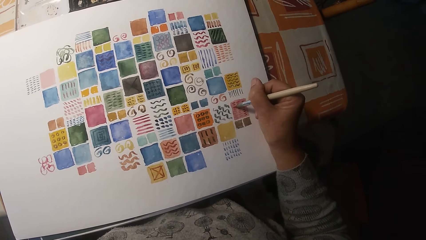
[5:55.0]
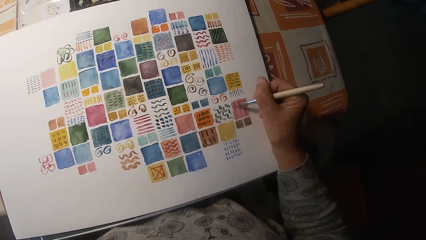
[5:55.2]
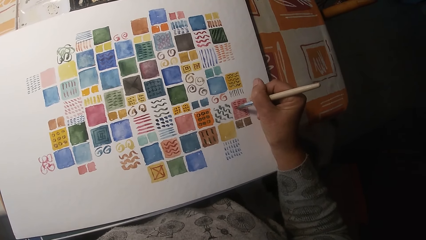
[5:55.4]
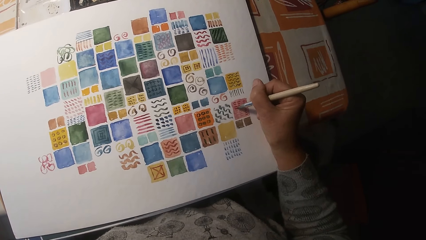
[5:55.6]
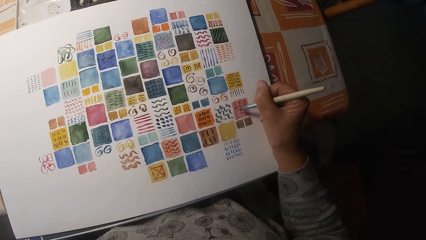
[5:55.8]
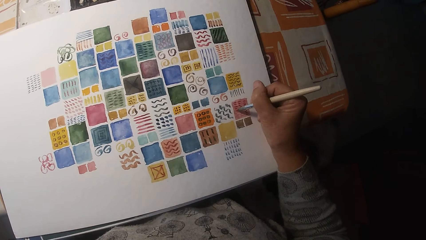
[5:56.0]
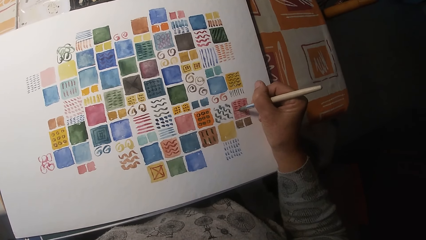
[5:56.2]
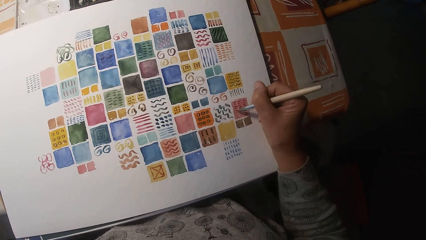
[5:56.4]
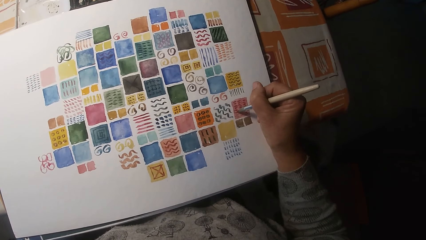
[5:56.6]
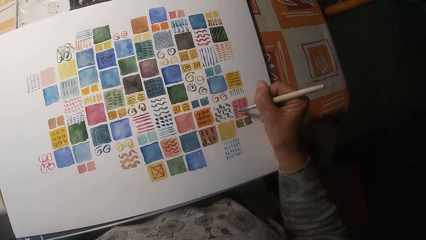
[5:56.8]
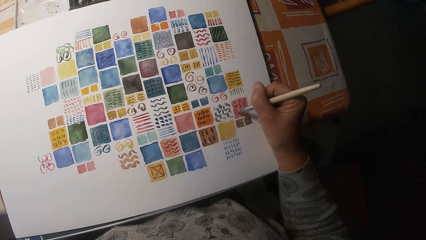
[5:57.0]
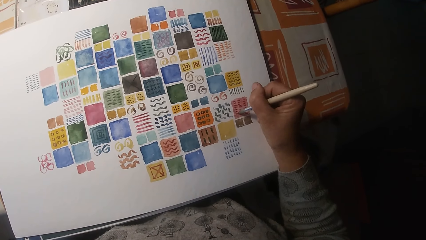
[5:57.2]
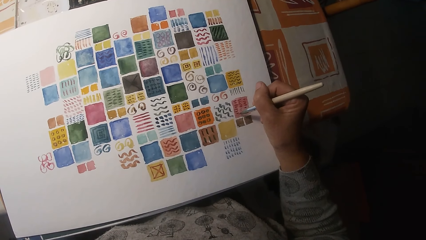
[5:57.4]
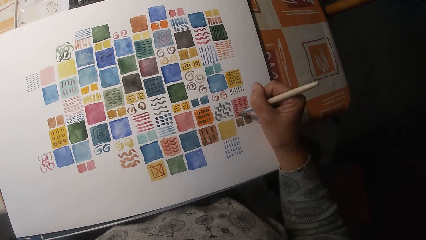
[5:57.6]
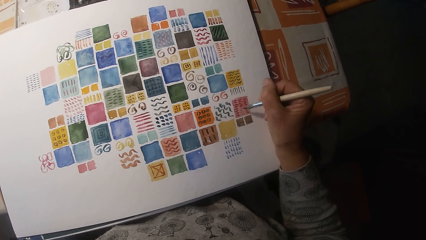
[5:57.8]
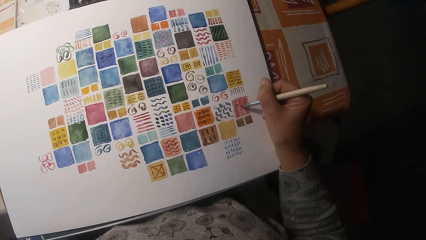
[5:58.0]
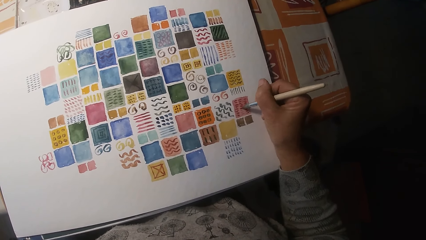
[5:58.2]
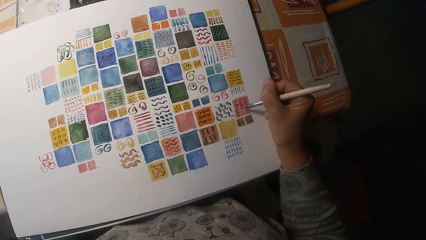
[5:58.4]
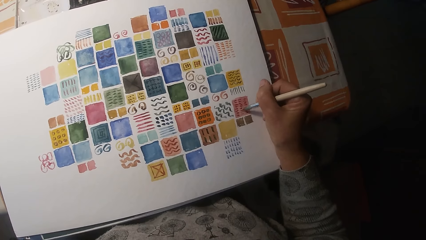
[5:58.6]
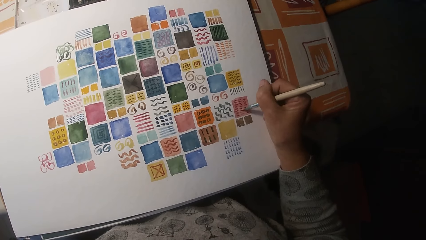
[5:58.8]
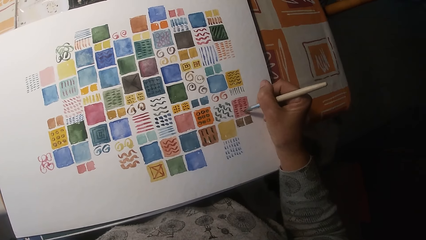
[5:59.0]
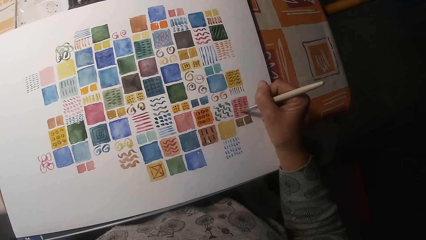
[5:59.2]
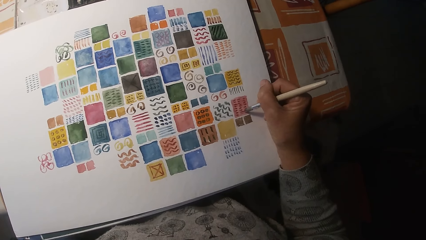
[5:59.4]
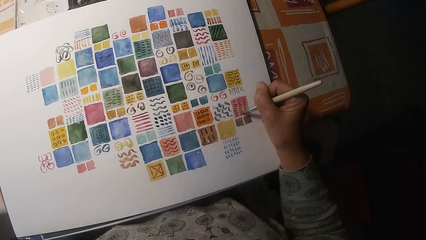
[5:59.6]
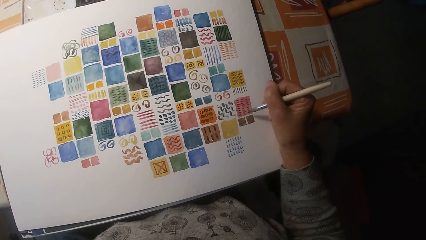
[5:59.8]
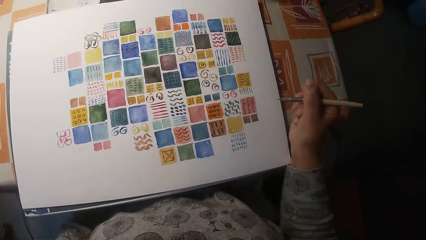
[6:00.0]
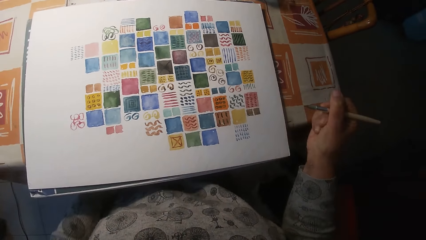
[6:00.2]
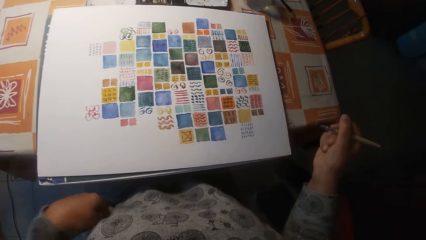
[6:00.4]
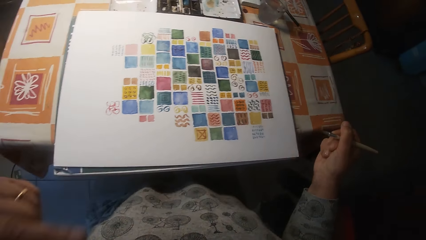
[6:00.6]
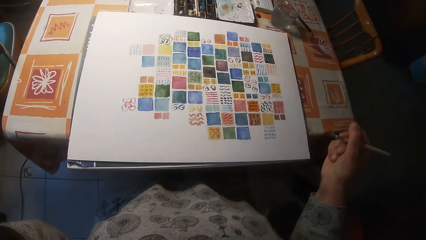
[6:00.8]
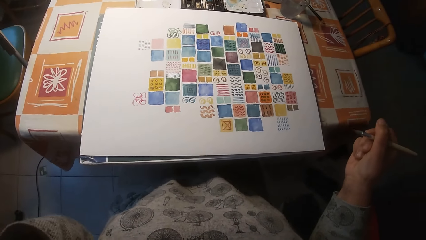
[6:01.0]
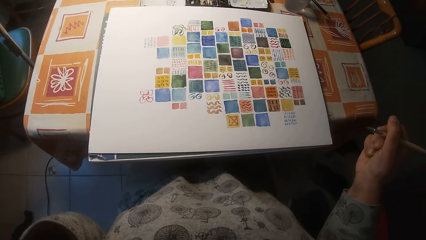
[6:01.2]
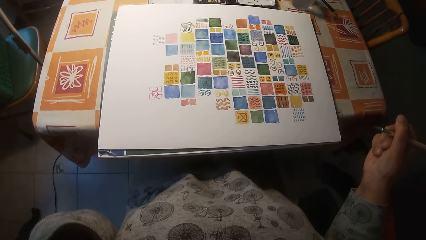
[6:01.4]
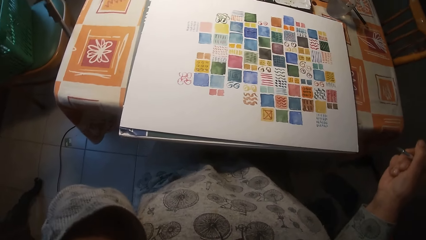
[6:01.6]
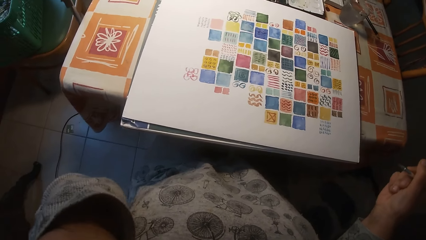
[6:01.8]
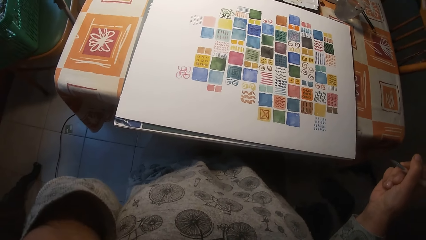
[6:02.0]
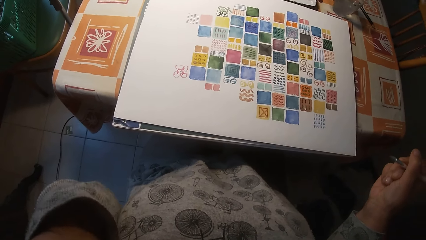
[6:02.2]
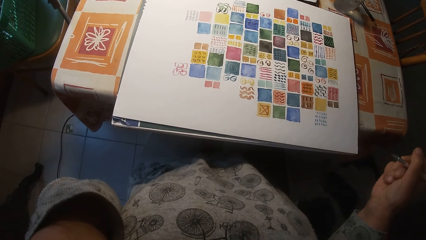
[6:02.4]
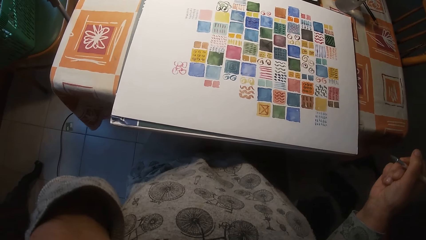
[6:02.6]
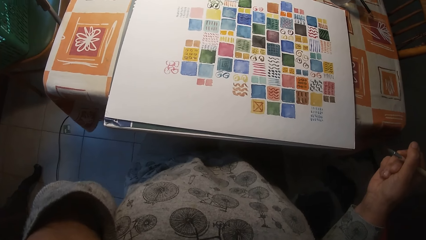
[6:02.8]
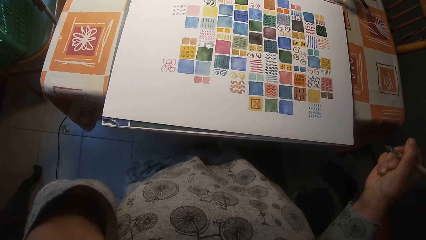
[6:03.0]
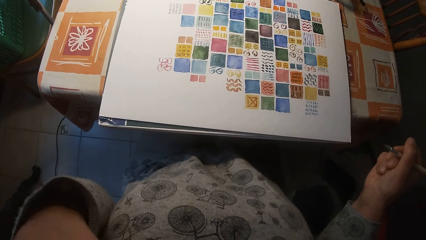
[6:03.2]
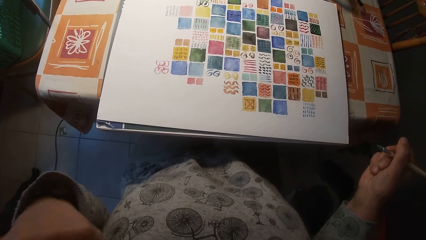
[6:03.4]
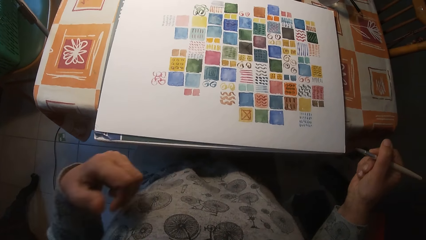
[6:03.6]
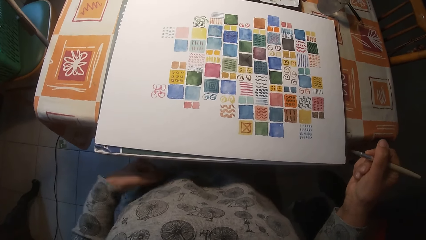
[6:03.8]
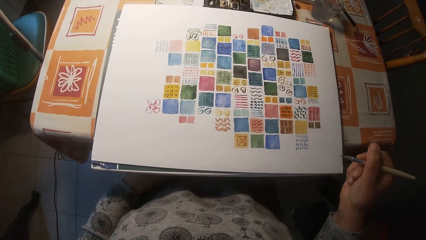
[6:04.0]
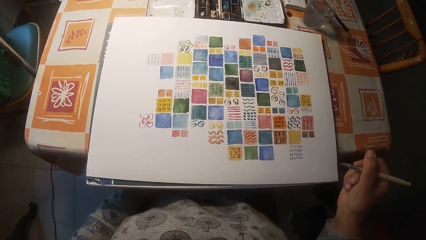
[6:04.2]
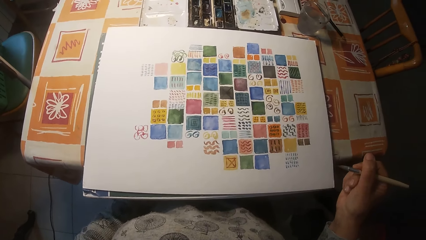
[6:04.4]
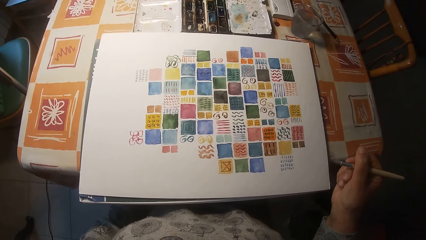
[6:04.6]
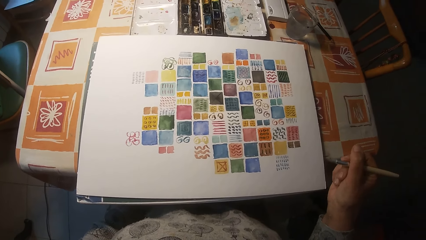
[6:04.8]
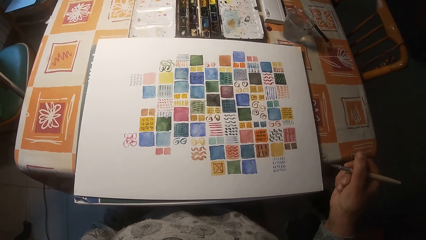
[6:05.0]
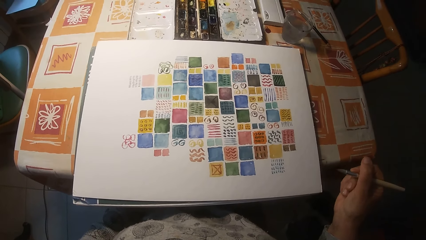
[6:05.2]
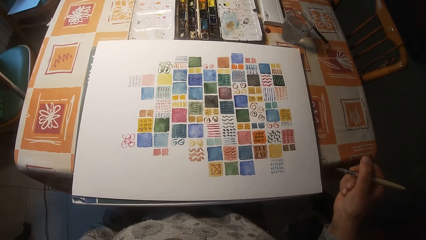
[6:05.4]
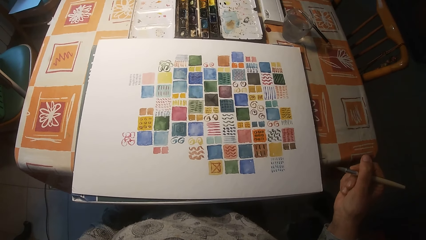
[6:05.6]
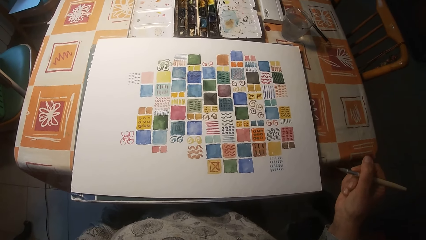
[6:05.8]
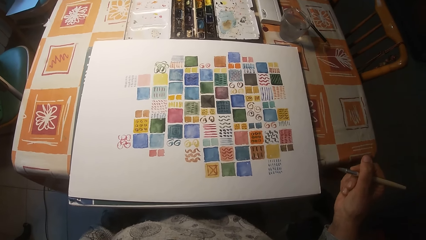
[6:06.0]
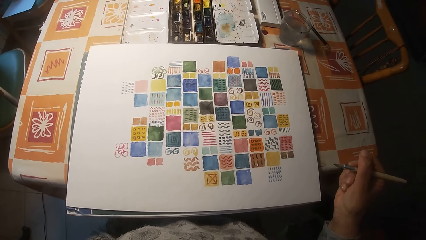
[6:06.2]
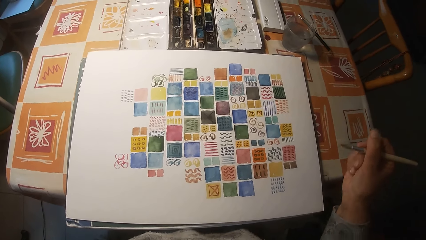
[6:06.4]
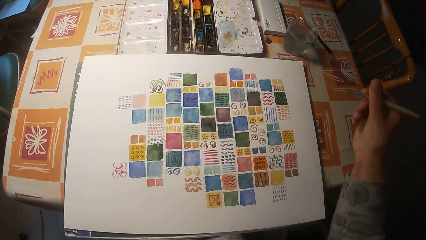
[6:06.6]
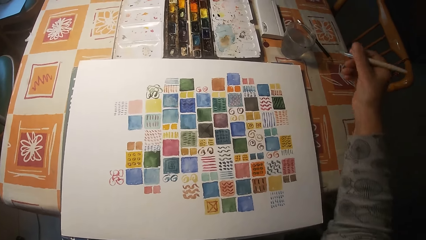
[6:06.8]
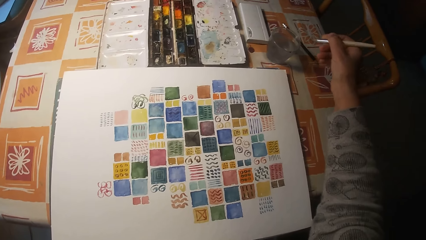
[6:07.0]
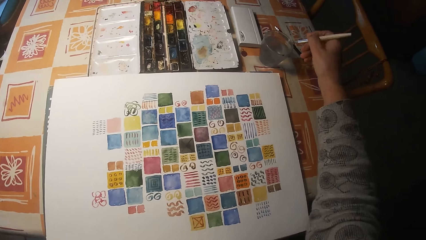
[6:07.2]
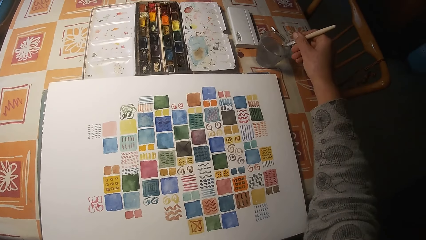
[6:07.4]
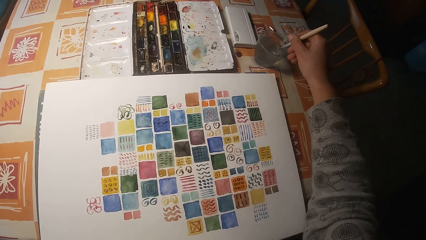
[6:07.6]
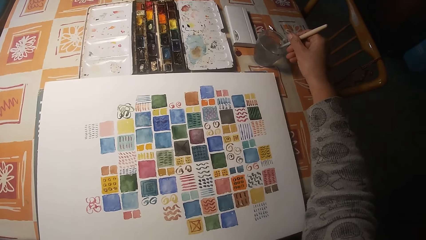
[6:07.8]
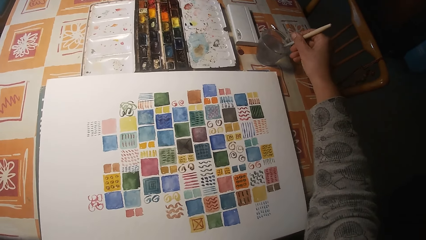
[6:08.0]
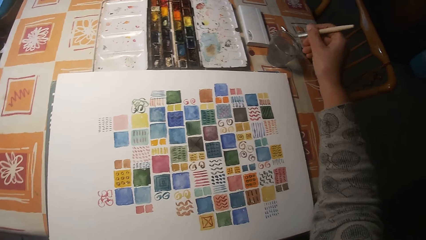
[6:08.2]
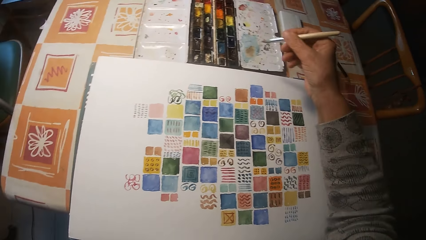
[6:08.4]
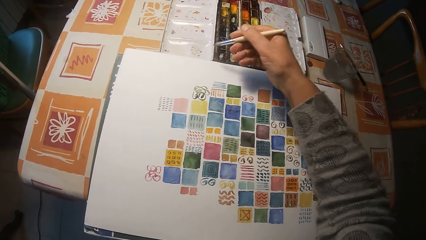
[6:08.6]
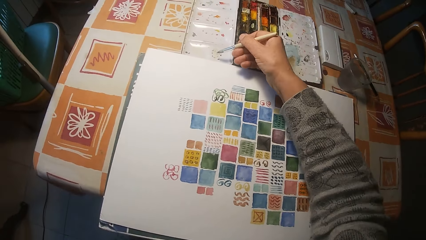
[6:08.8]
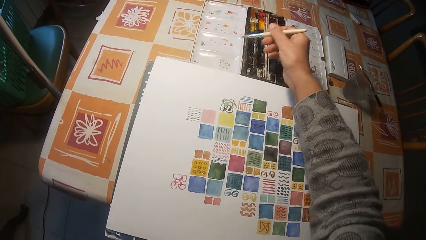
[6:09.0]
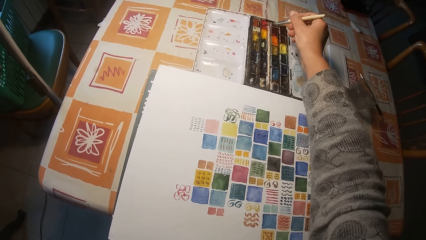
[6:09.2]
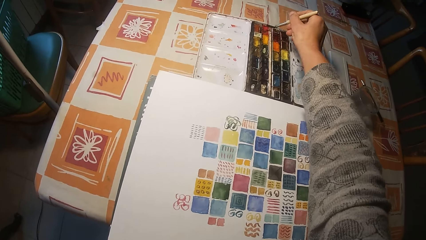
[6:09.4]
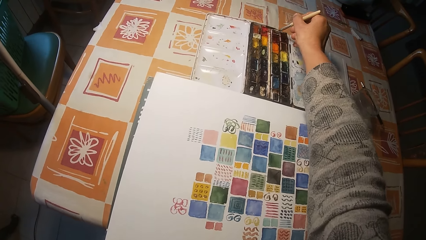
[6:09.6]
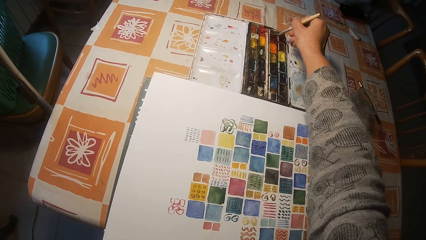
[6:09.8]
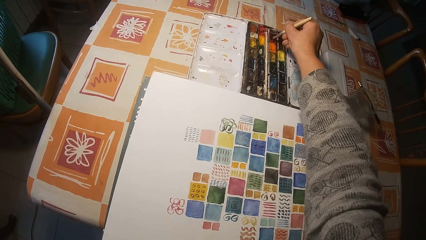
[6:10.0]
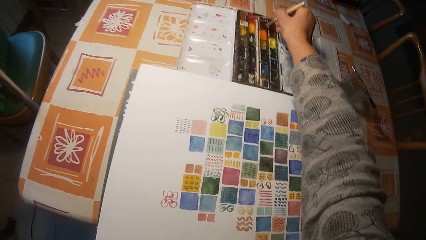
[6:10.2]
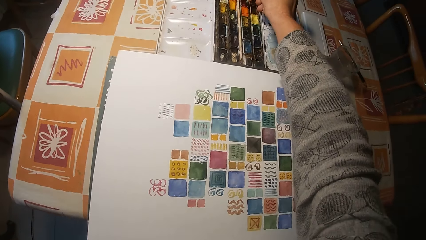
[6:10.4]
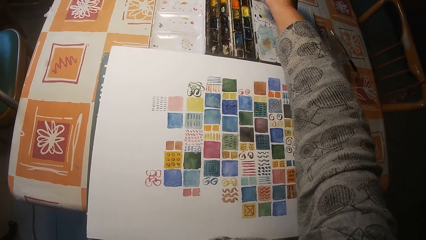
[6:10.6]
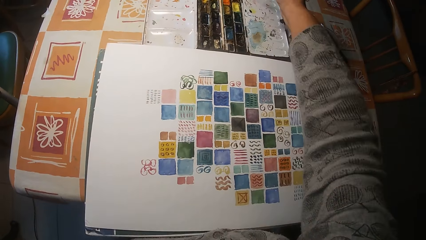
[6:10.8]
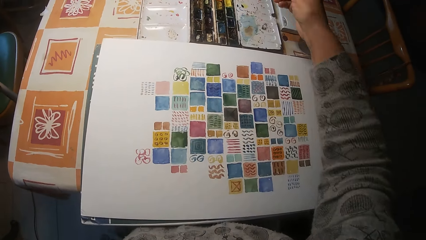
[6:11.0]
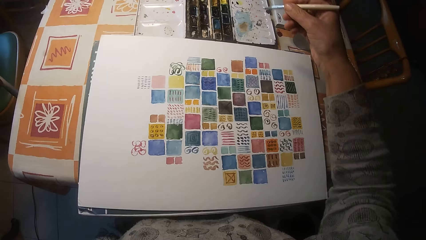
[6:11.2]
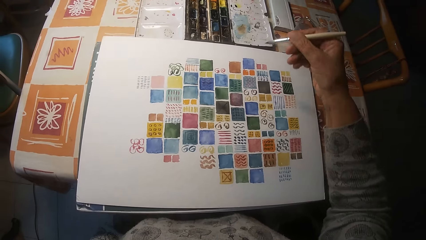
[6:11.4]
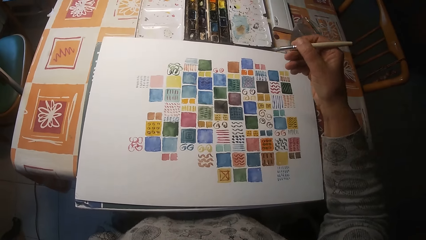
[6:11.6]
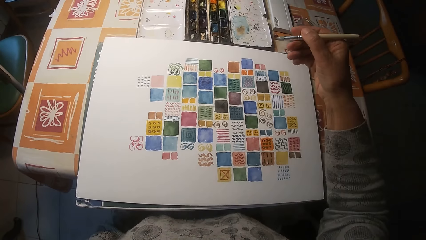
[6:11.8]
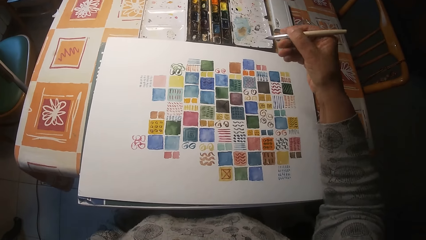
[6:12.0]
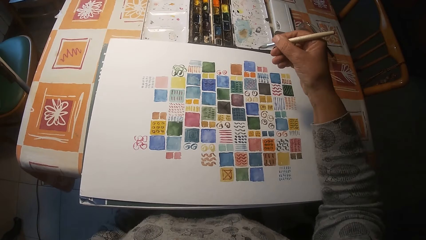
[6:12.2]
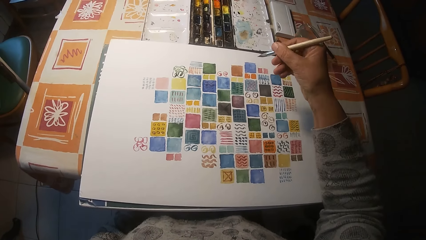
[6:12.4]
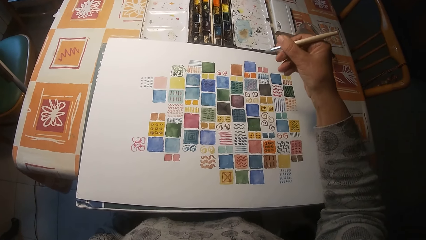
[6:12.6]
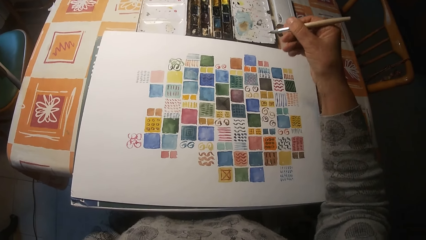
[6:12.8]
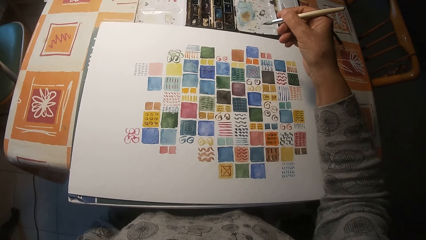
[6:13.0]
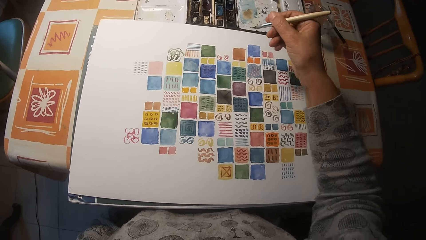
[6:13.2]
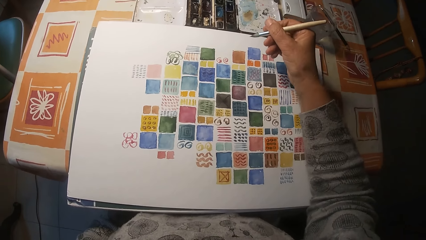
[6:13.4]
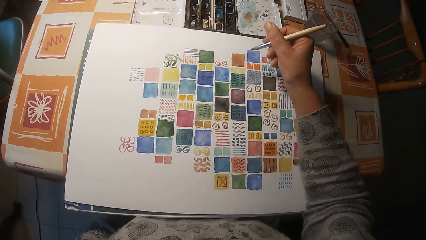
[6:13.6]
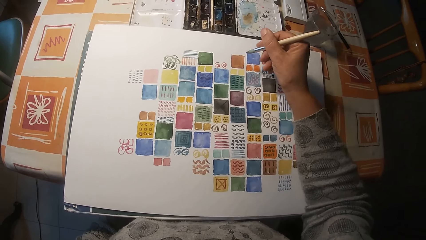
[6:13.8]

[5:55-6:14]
The camera wearer rubs the face. He dips the pen brush in the liquid. He wipes the pen brush with the container. He dips the painting brush in his right hand in the paint palette on the table.
